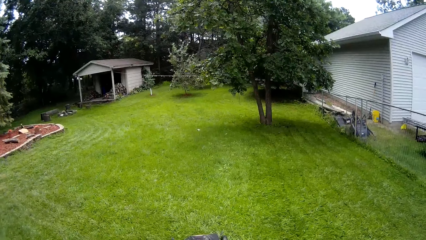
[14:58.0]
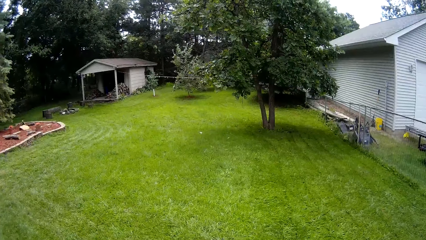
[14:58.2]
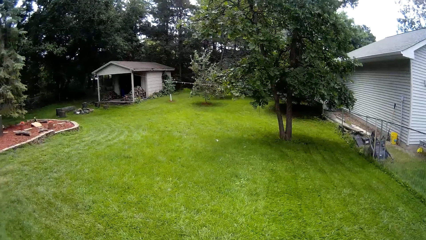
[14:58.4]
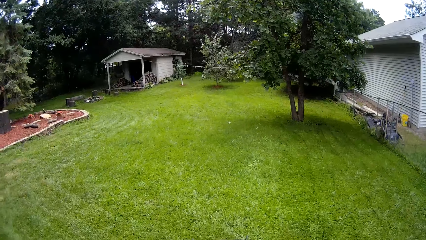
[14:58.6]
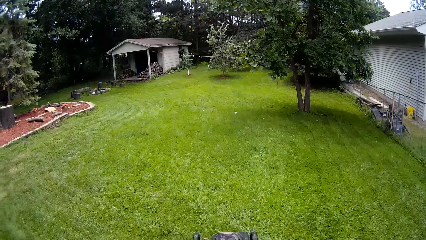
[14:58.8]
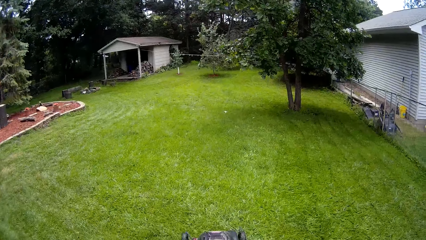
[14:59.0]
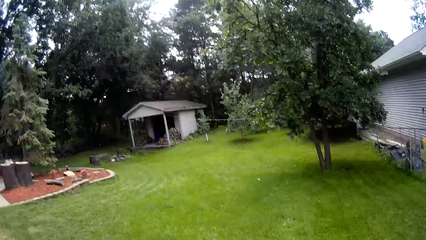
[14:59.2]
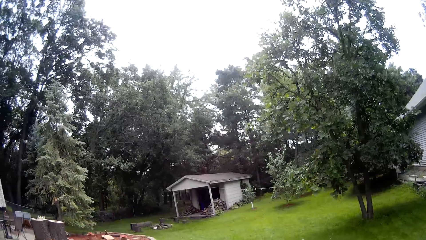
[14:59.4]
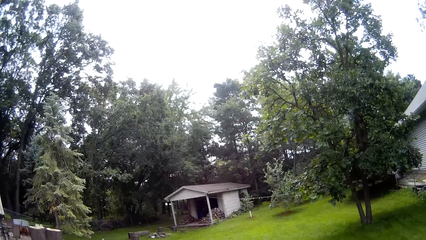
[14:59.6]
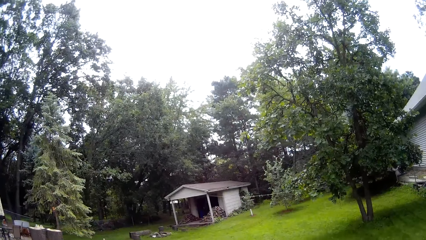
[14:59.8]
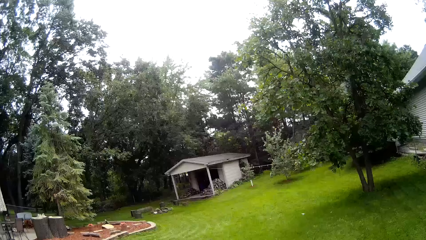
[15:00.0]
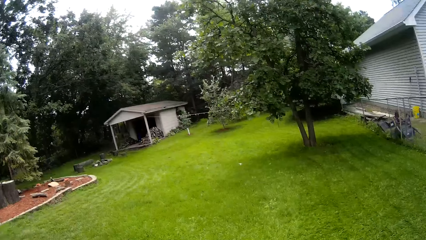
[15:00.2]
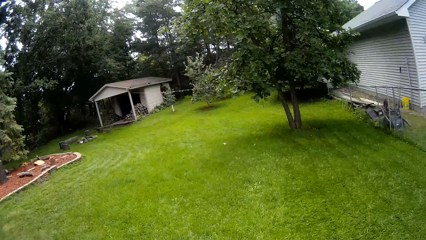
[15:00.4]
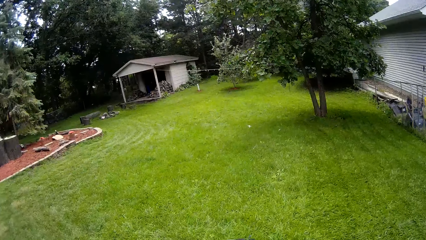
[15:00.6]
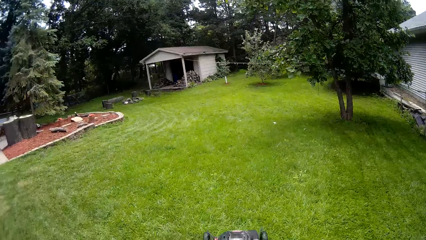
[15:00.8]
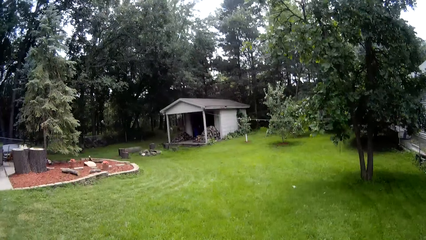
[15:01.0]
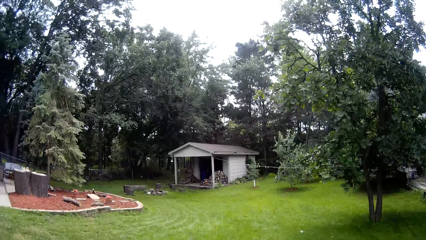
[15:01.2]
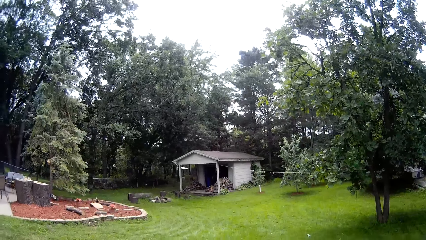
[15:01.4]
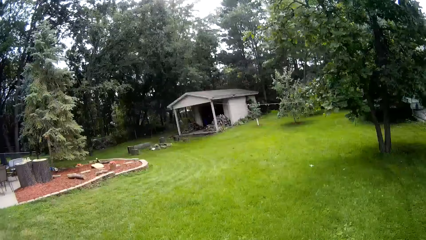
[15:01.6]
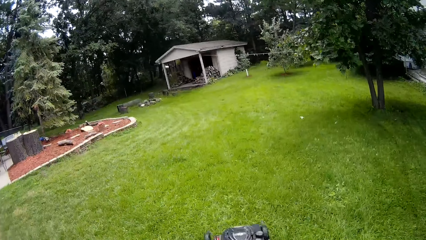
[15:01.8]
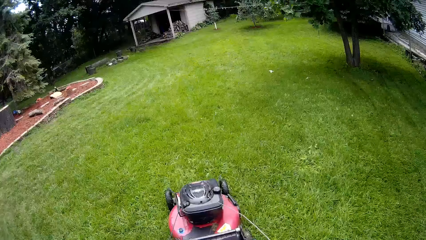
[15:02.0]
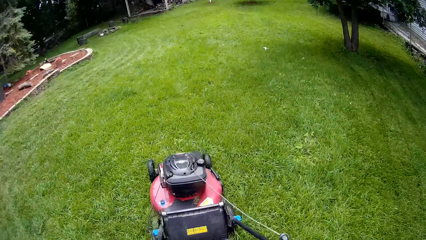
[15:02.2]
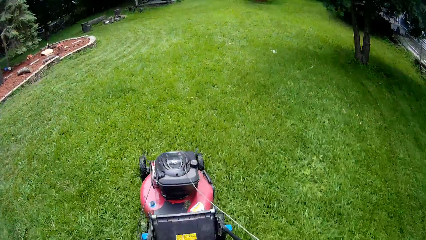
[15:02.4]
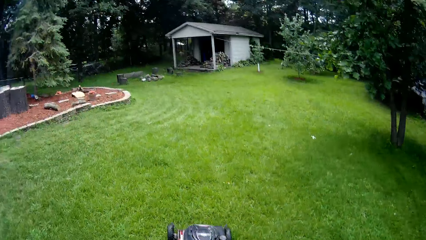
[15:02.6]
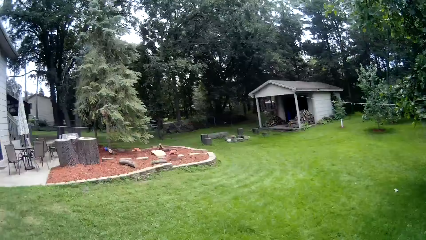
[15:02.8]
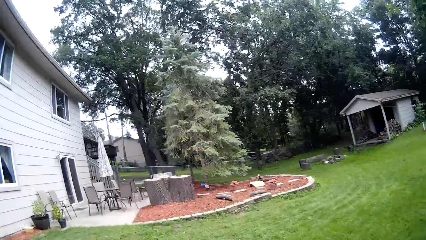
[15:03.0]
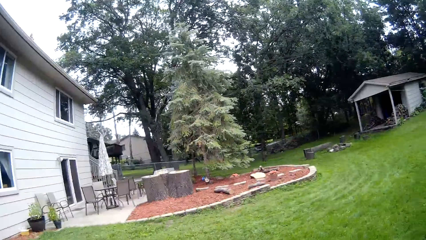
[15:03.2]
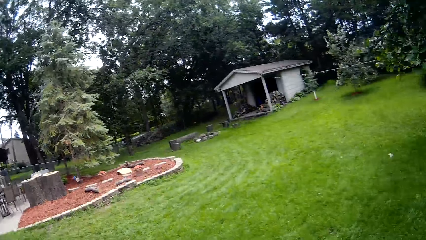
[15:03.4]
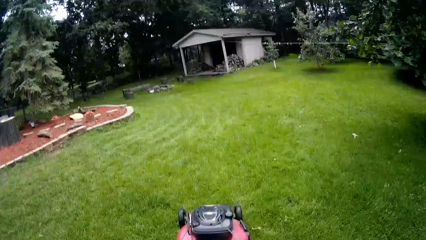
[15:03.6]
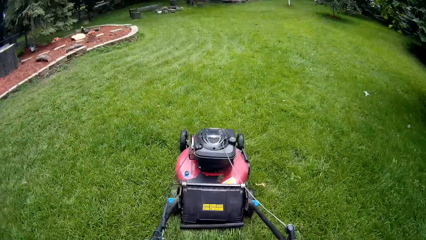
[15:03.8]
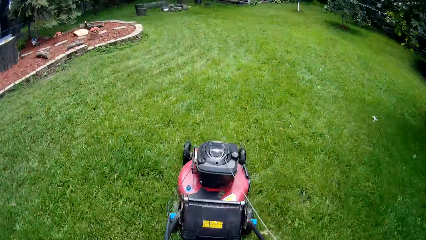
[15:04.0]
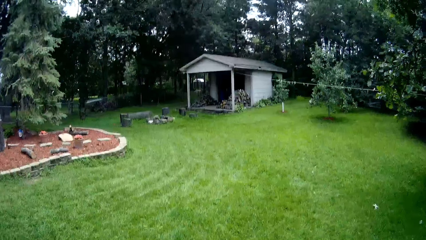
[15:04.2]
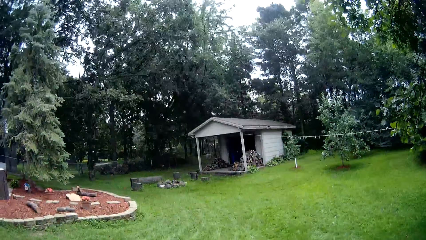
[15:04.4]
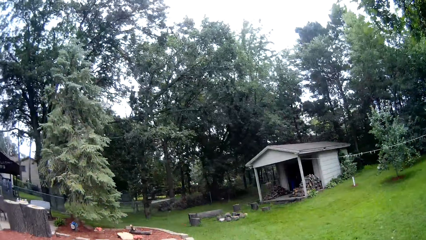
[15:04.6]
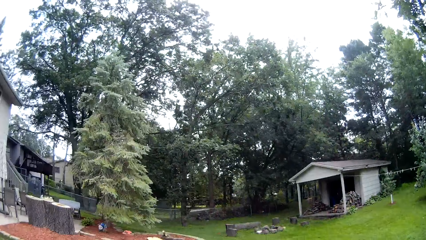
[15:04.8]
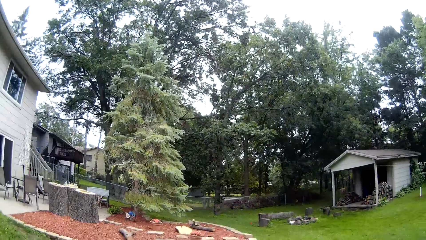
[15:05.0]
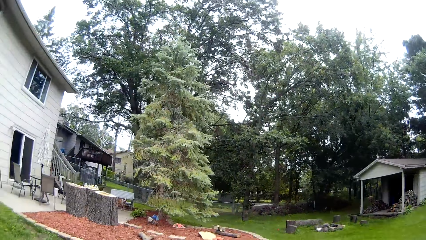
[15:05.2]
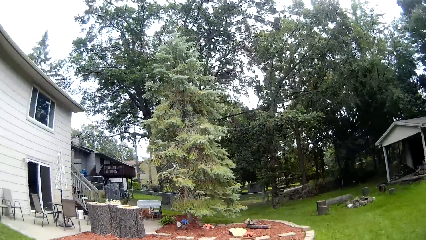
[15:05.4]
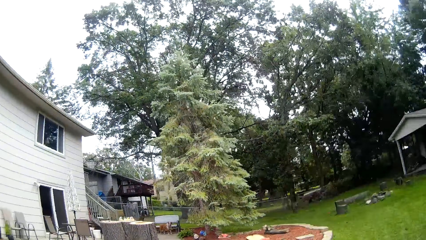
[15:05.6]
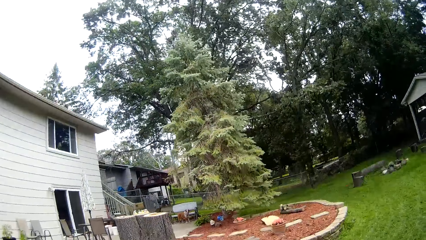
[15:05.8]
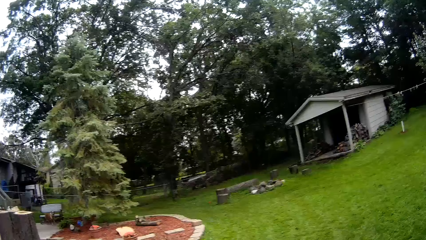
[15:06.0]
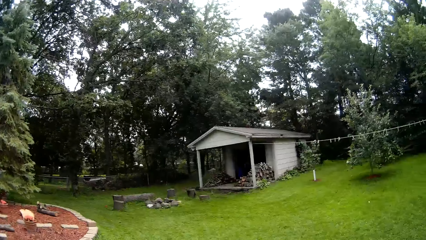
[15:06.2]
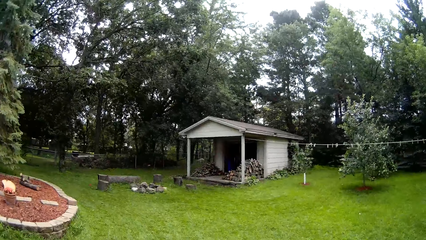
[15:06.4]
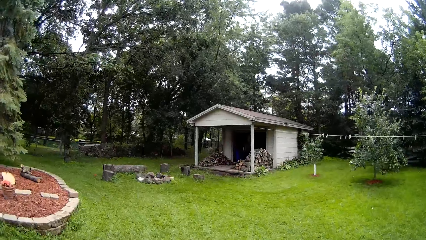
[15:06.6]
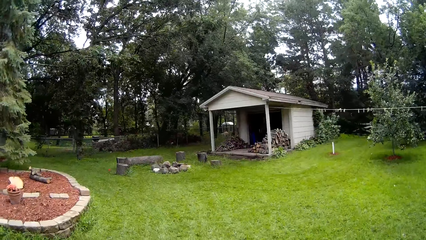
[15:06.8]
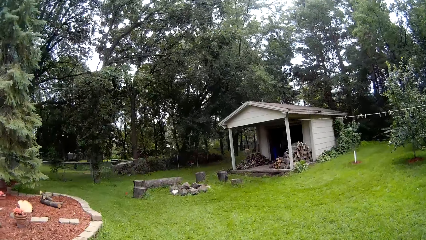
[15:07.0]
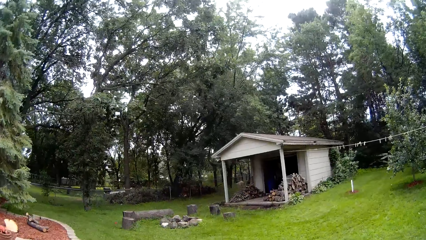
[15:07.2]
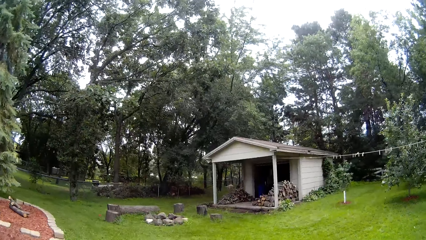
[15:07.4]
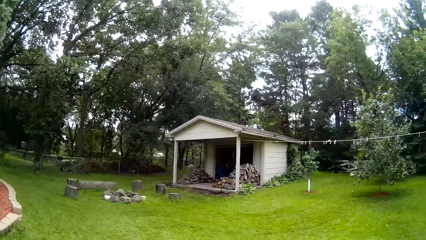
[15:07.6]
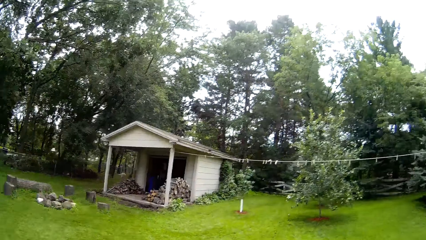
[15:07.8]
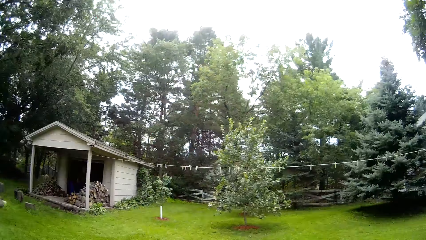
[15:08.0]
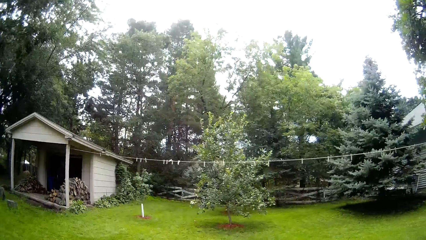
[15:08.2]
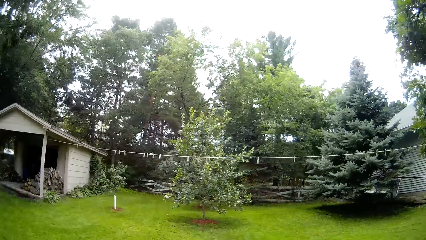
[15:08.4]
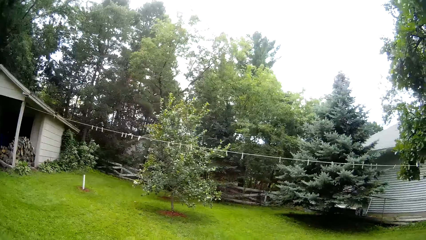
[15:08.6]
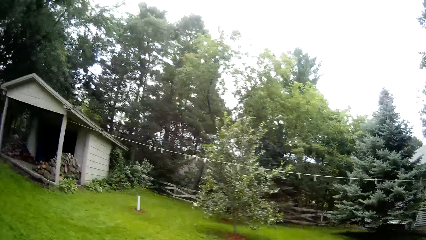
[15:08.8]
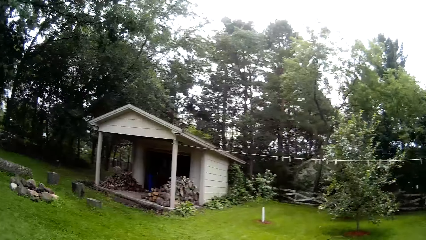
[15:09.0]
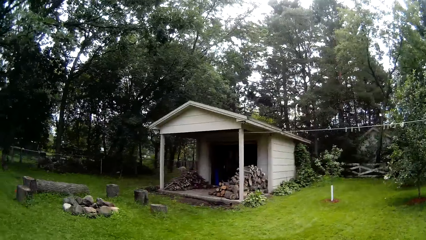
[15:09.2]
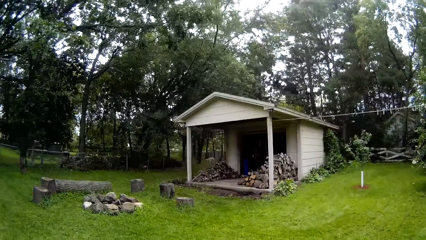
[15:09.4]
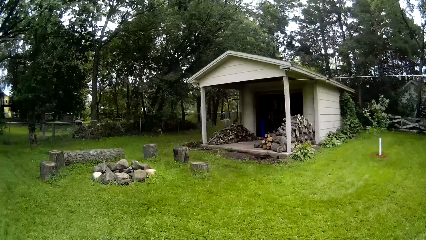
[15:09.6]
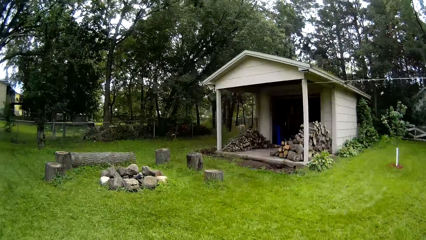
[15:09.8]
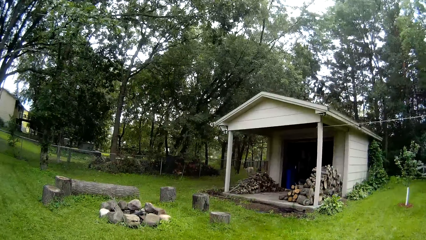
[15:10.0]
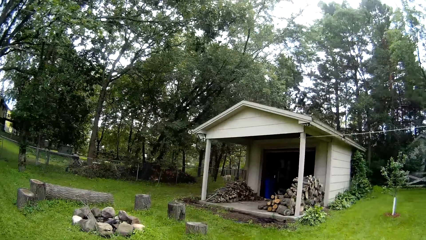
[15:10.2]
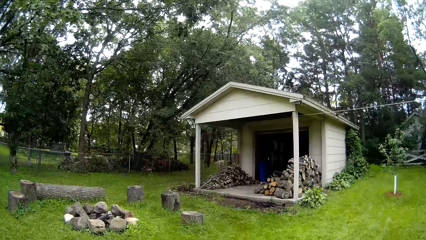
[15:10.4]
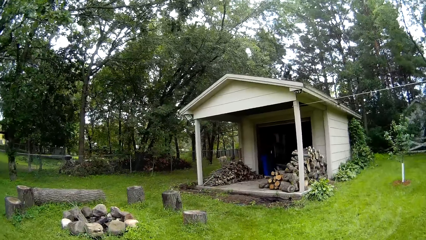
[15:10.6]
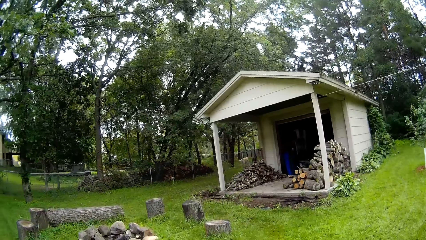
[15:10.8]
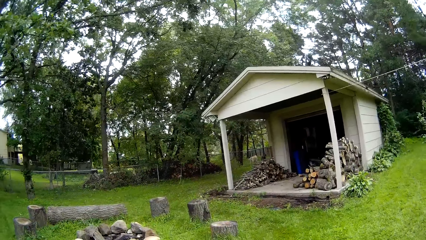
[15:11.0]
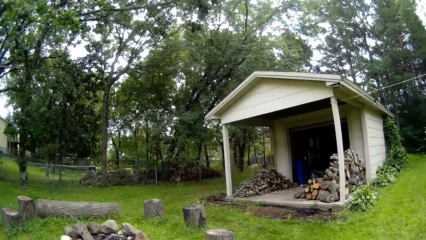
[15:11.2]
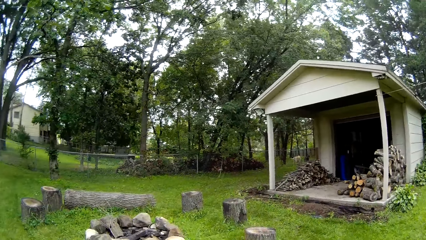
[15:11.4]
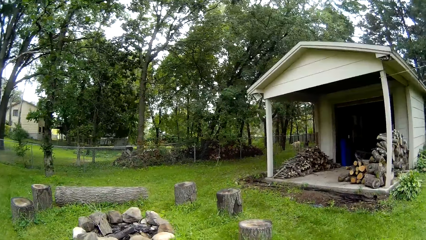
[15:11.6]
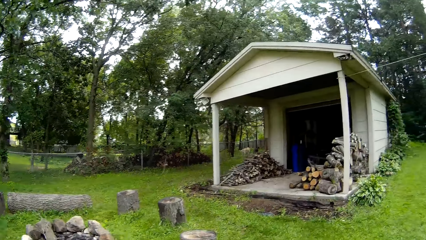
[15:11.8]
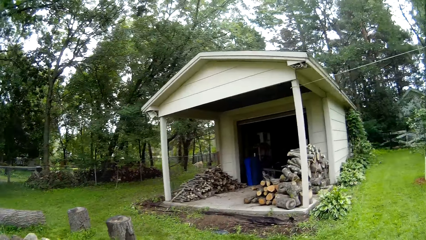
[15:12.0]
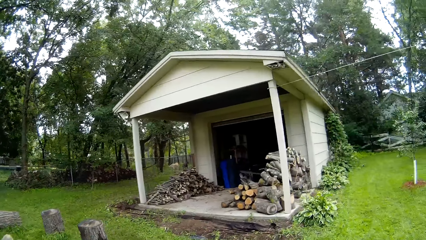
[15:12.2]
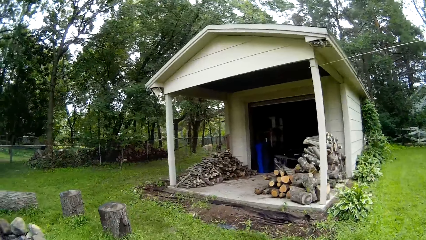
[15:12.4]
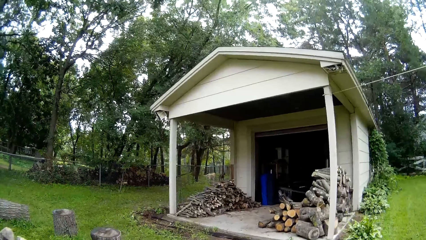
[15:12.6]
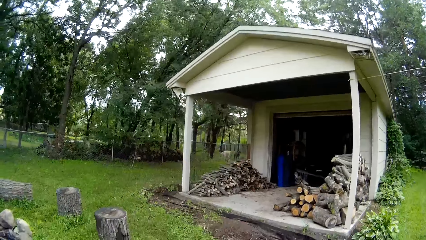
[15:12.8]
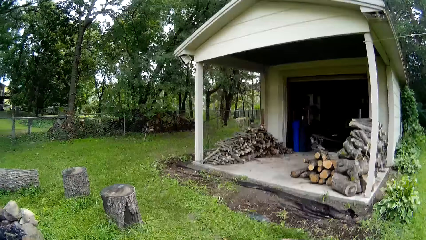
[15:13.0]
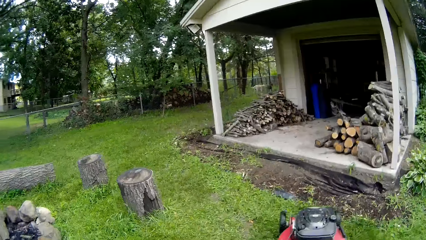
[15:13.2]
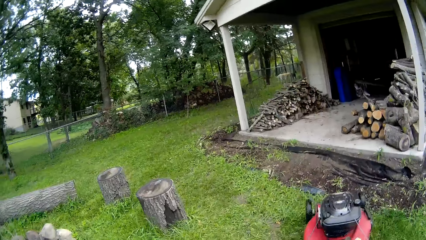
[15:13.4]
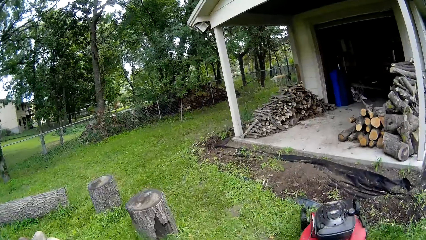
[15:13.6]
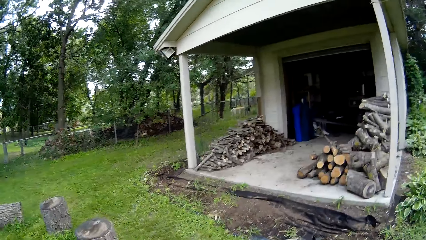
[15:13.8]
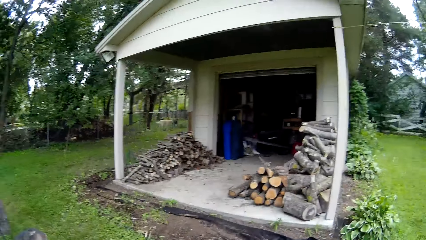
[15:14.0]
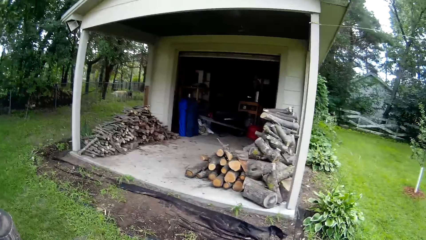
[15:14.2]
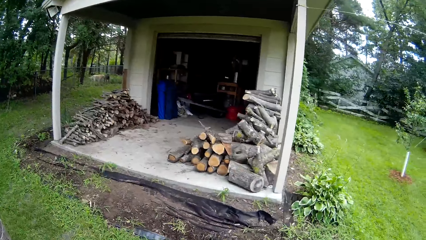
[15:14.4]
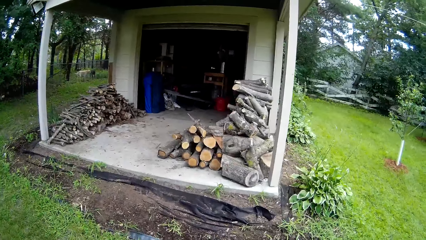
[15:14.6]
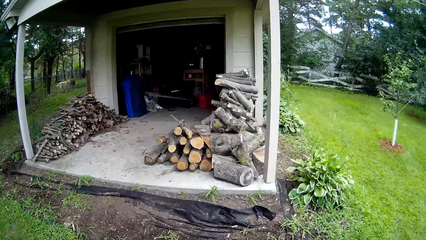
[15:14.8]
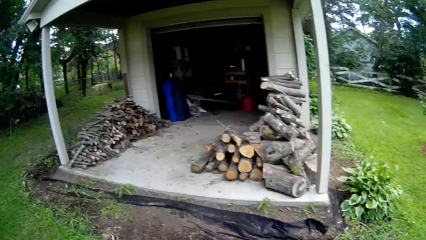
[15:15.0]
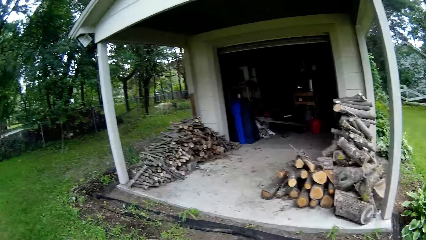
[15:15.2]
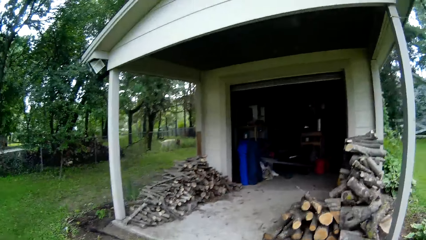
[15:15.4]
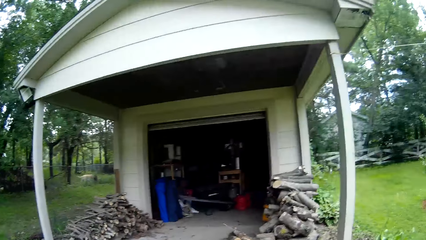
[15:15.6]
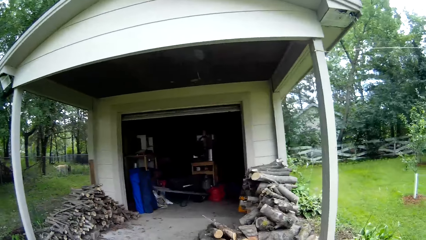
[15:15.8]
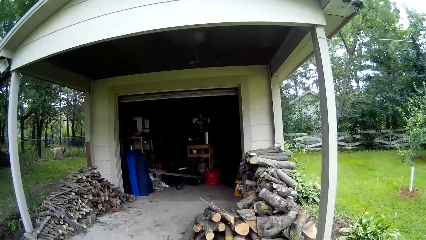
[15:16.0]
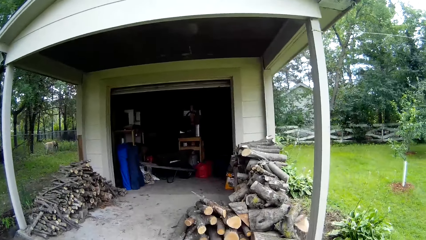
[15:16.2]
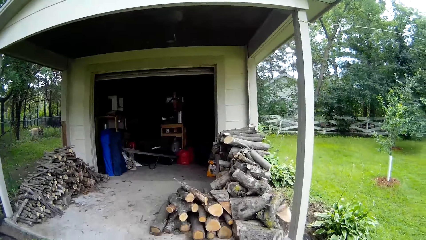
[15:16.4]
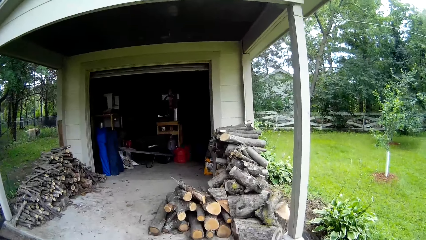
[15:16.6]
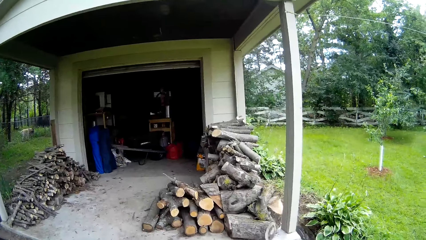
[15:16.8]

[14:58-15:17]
The camera wearer stops the mowing. They drive the lawnmower on the lawn. They drive the lawnmower on the lawn again. They push the mower towards the building.
